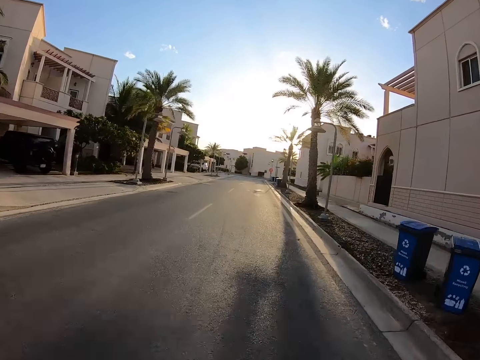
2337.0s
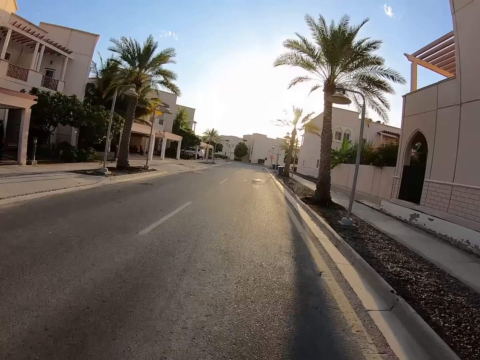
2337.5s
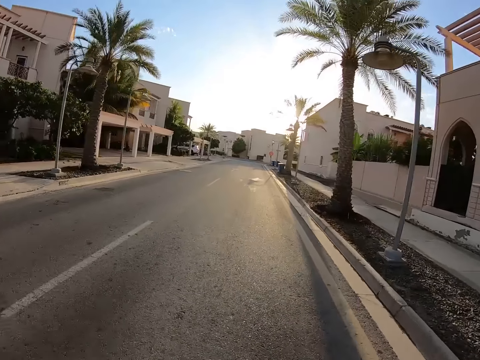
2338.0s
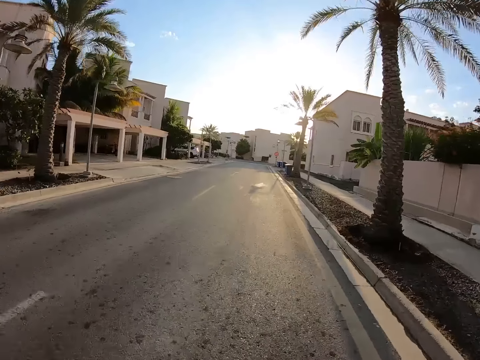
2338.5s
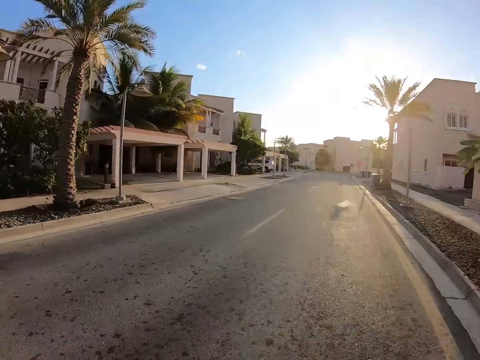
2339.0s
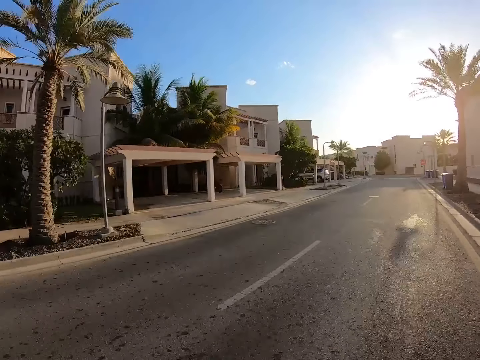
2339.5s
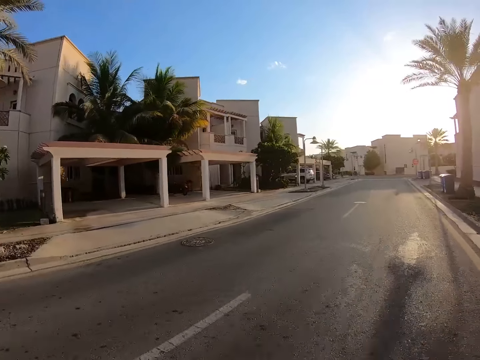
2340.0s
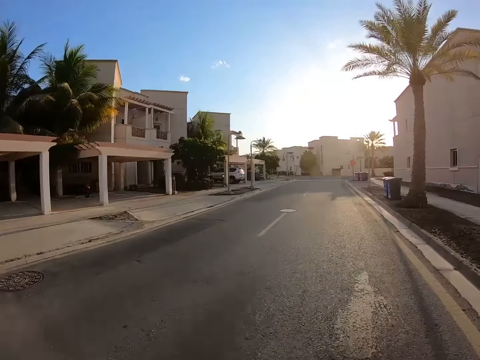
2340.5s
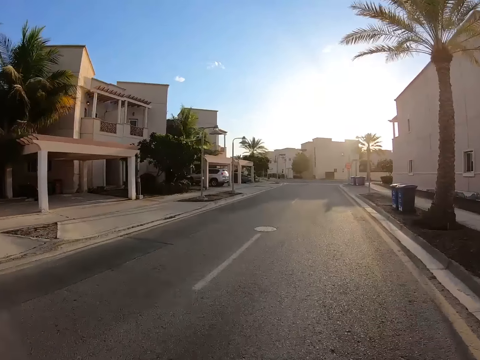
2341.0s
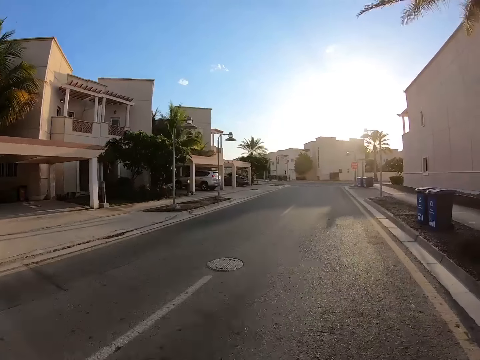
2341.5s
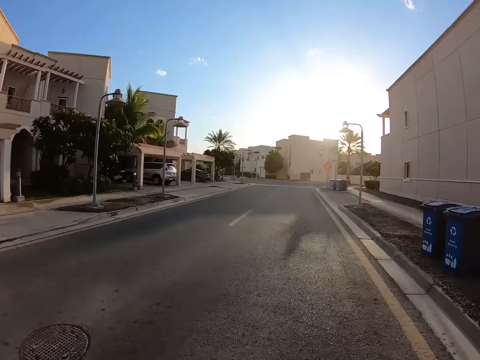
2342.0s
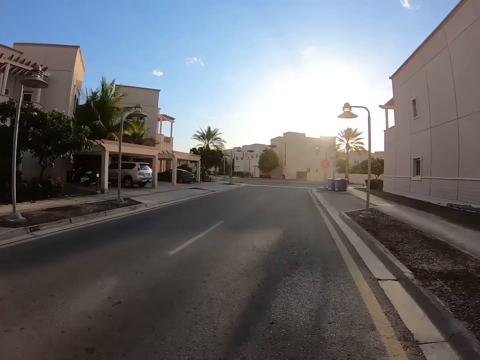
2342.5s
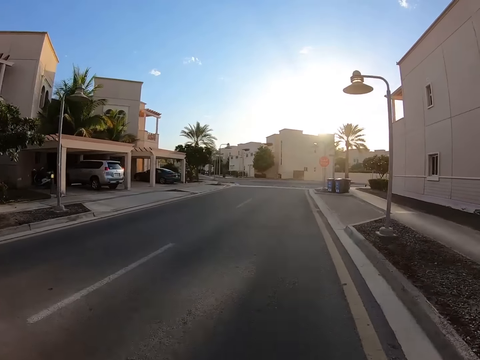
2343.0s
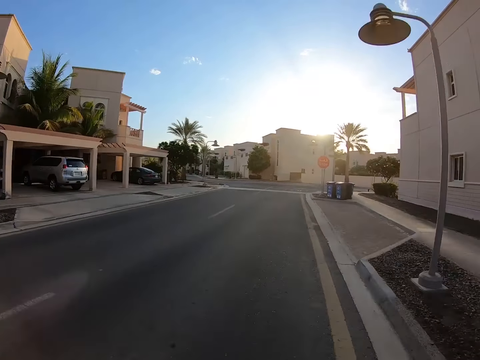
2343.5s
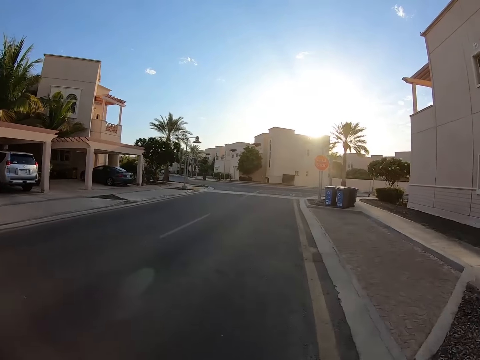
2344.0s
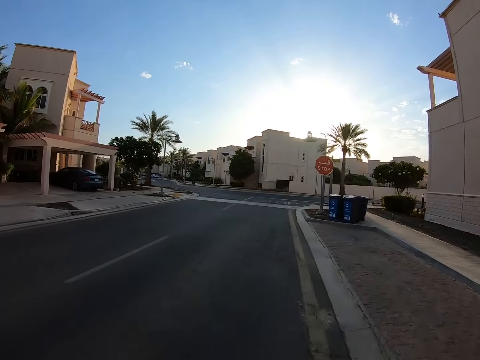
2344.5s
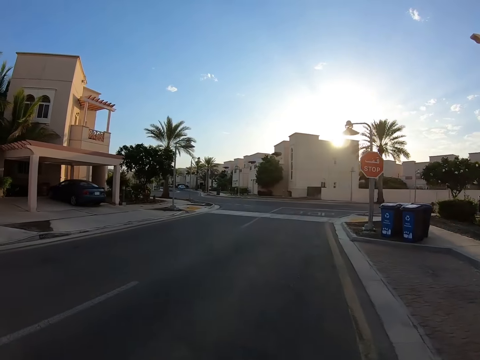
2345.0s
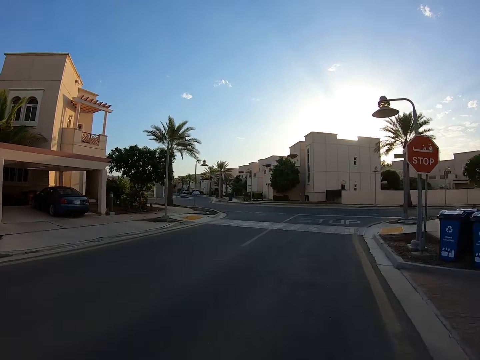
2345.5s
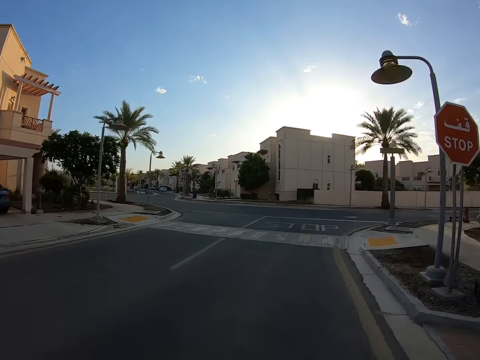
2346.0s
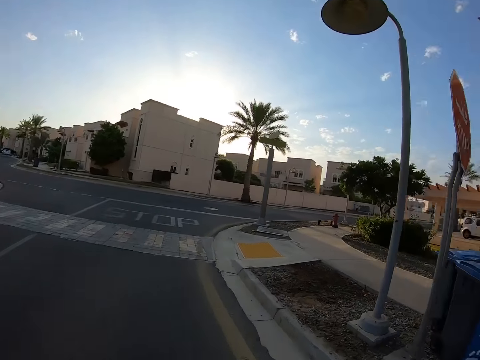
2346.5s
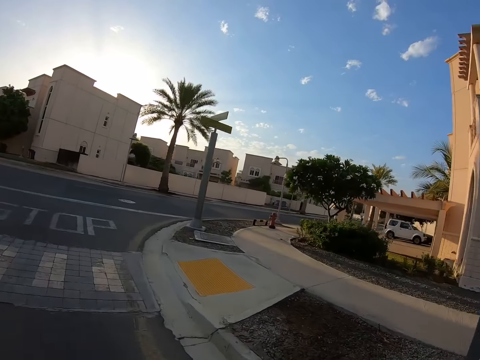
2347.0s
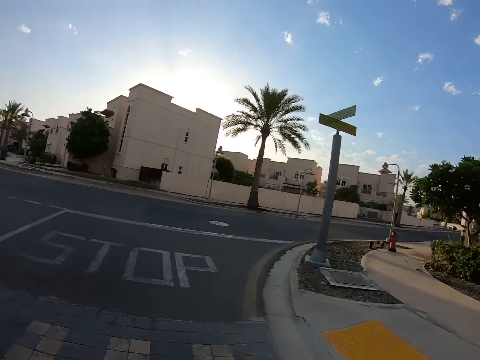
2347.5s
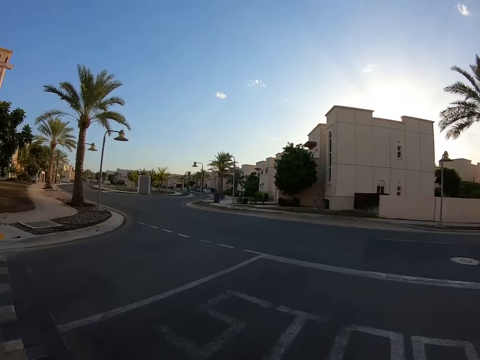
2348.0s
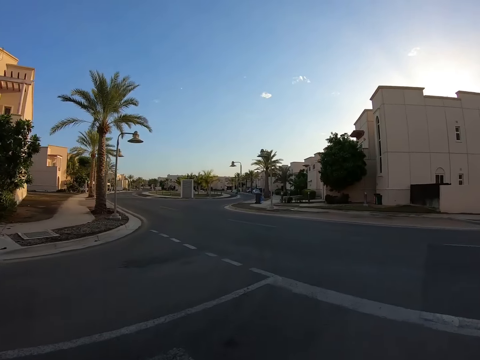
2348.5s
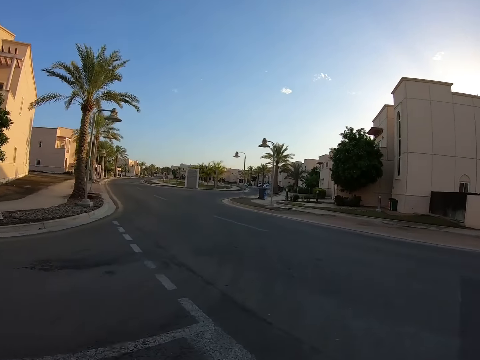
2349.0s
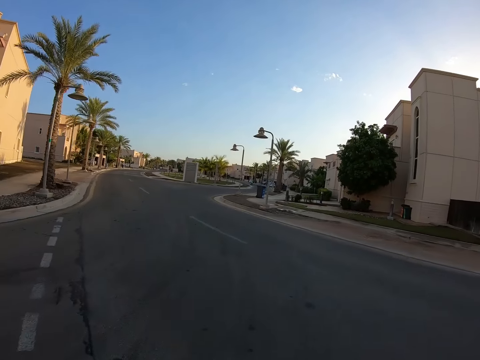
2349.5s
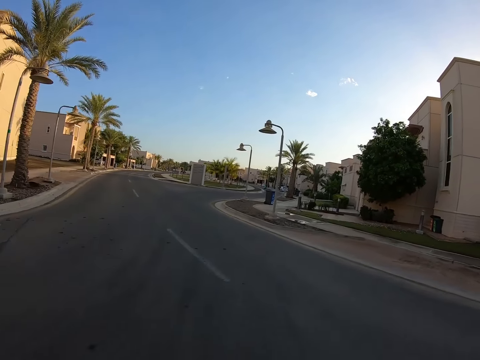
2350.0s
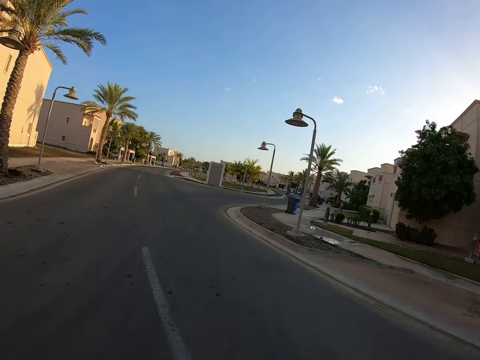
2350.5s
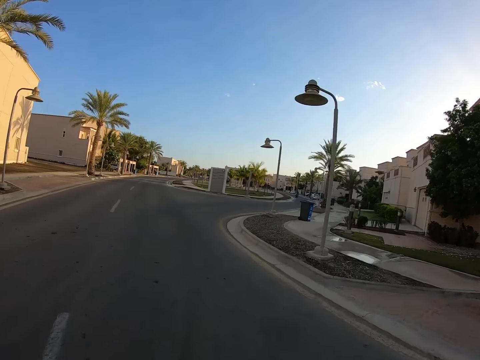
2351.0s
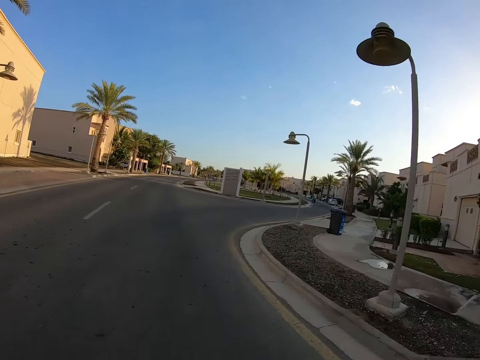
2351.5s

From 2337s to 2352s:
The camera wearer looks left. They look right. They look left. They turn left.

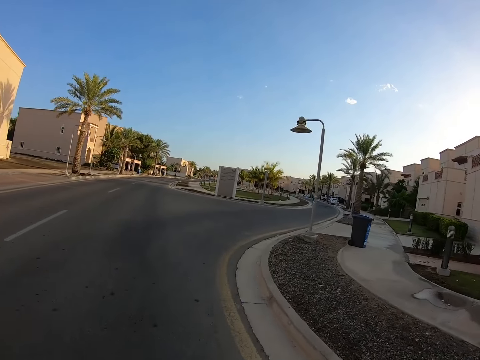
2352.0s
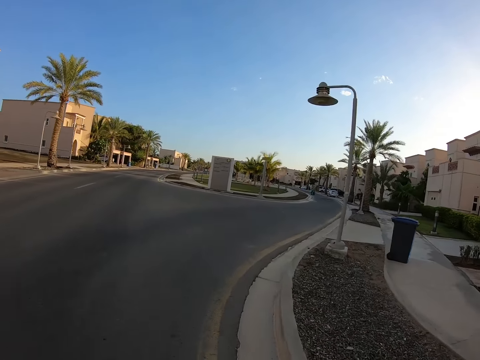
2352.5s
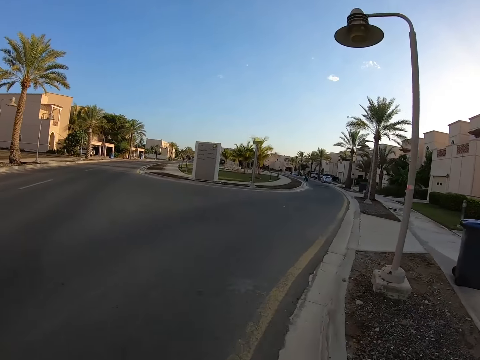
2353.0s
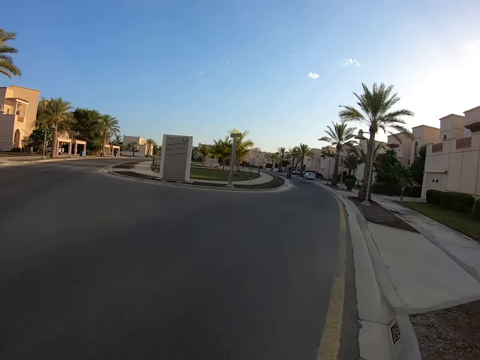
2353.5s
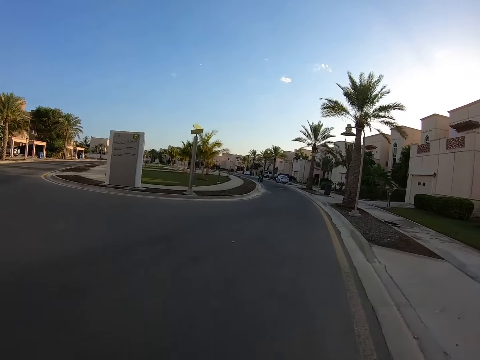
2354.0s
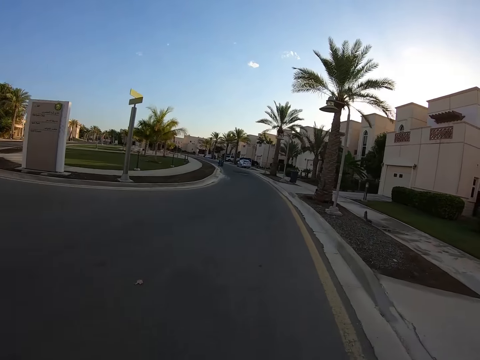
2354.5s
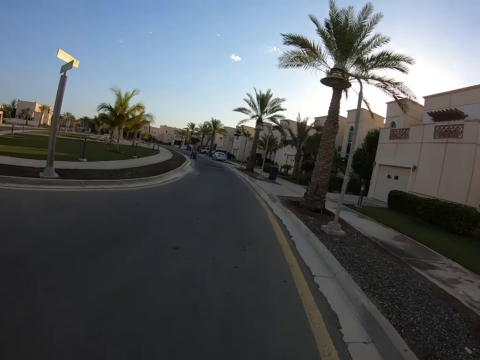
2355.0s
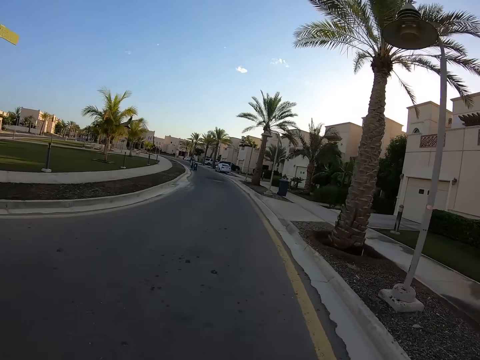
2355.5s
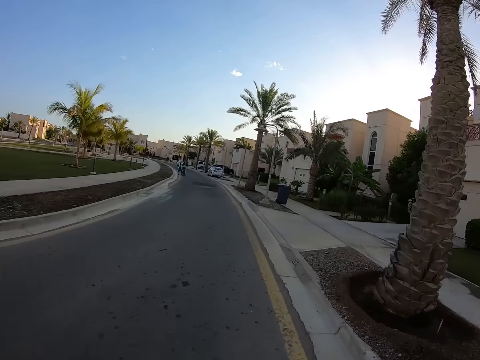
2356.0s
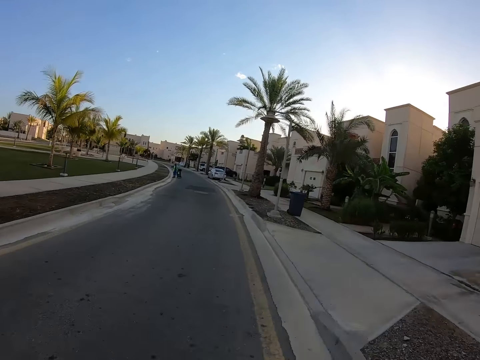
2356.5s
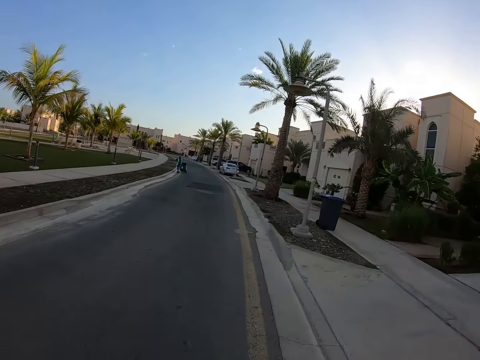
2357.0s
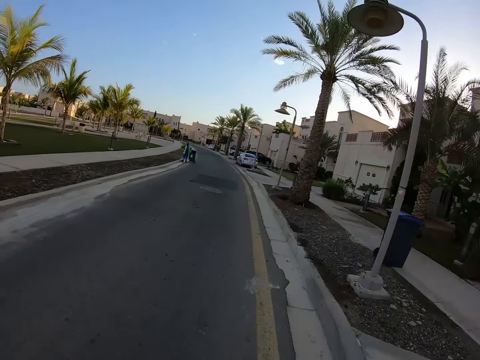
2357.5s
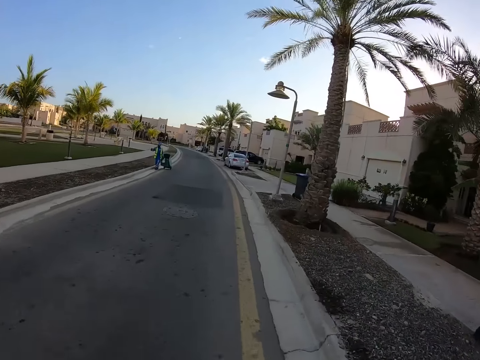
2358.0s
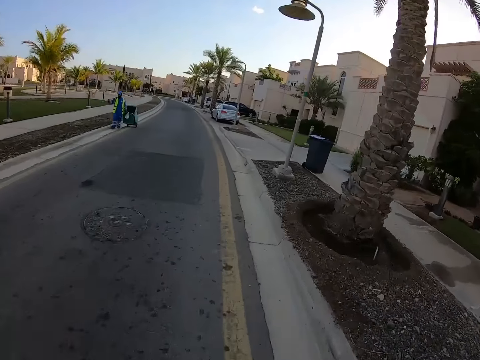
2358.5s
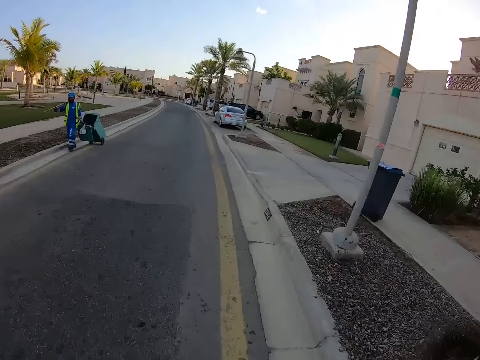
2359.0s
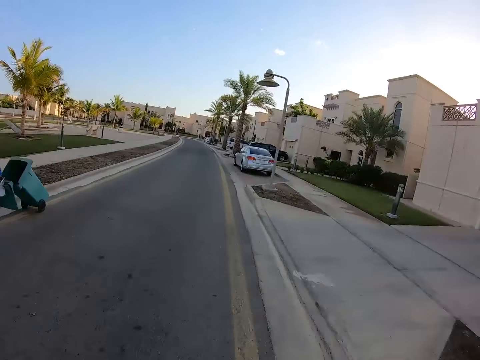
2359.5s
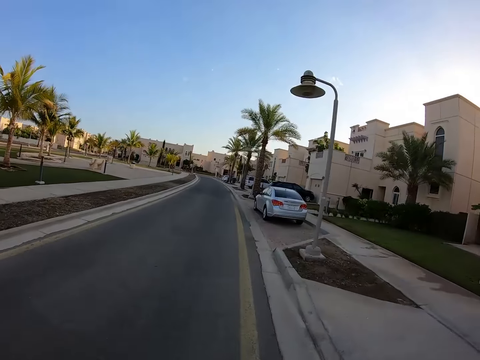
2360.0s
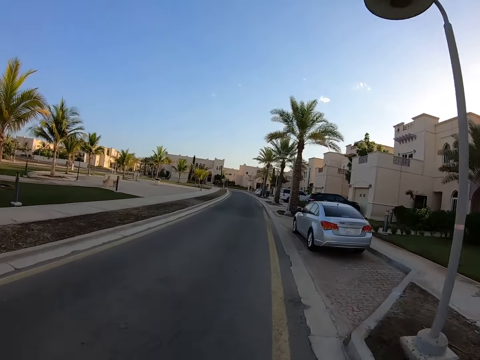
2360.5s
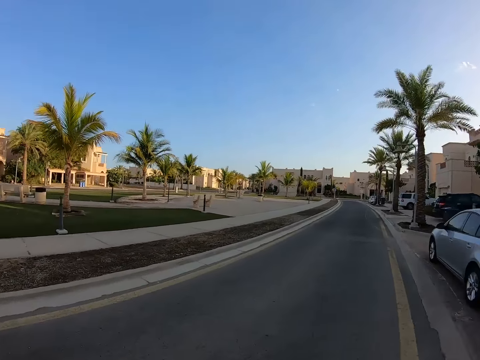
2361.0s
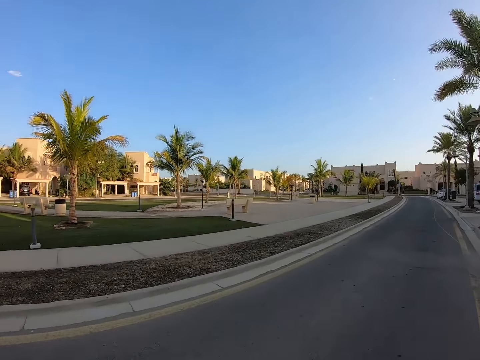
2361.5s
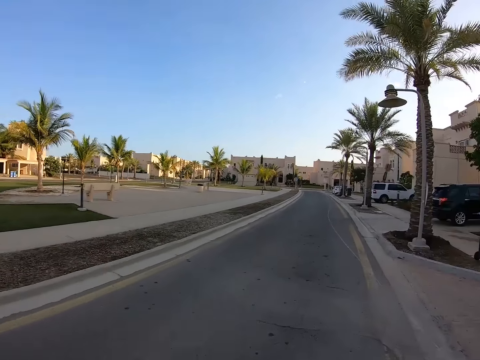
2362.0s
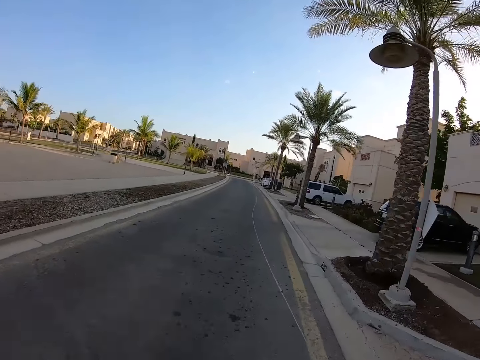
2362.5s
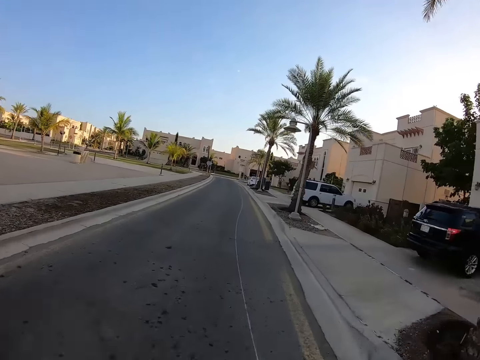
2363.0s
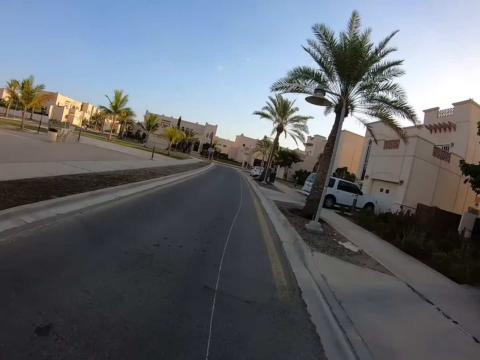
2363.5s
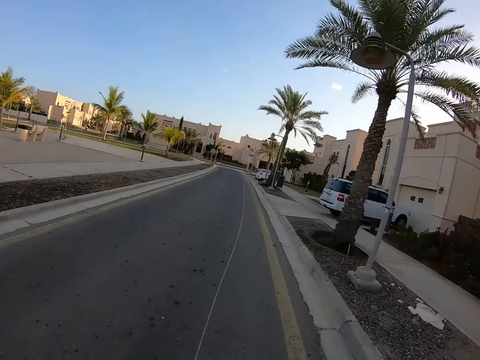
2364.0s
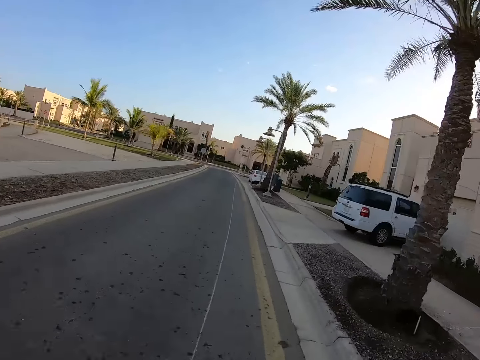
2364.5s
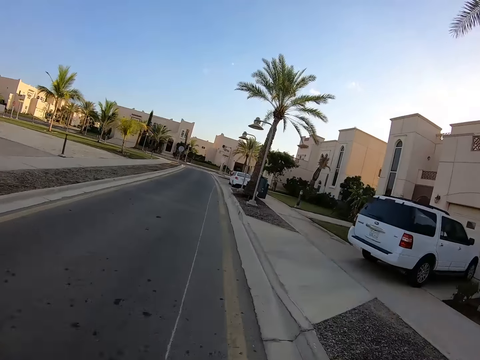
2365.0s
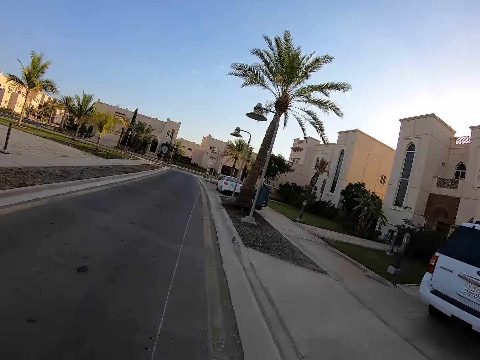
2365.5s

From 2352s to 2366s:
The camera wearer turns right. They look left.
